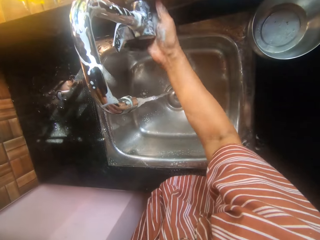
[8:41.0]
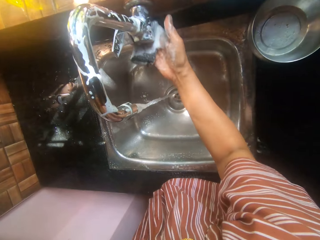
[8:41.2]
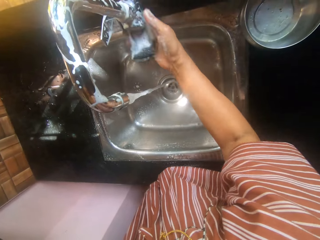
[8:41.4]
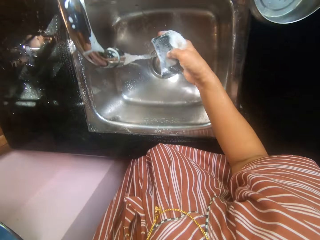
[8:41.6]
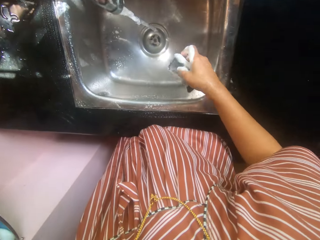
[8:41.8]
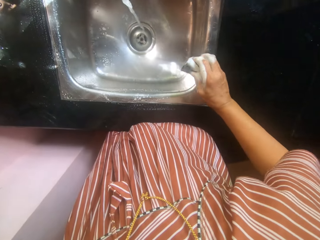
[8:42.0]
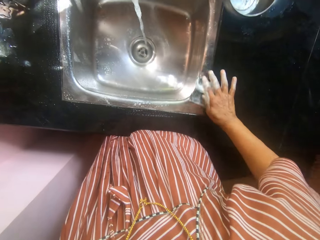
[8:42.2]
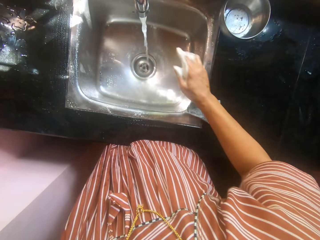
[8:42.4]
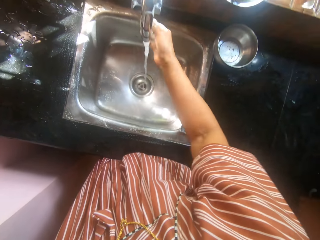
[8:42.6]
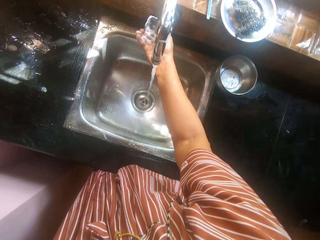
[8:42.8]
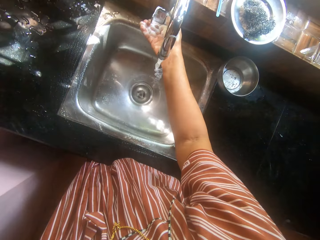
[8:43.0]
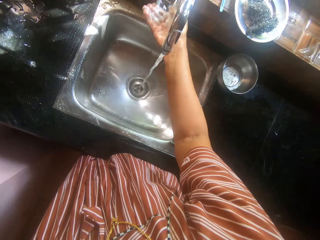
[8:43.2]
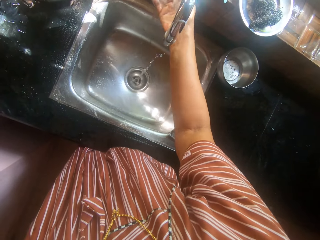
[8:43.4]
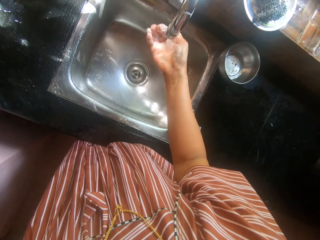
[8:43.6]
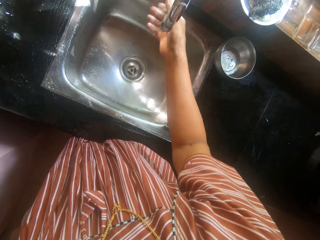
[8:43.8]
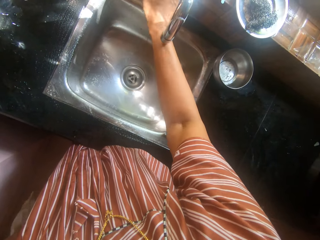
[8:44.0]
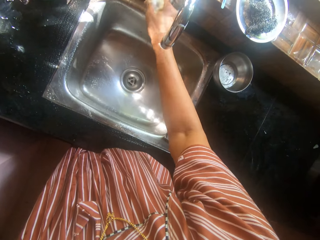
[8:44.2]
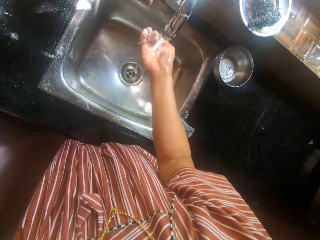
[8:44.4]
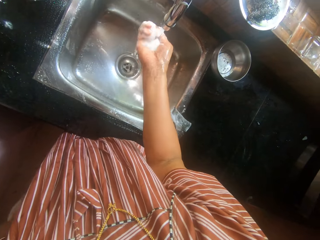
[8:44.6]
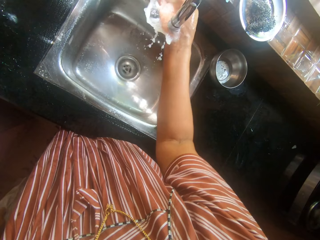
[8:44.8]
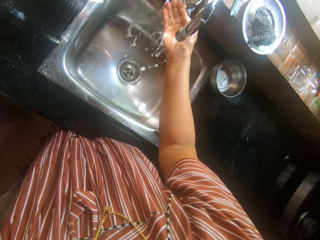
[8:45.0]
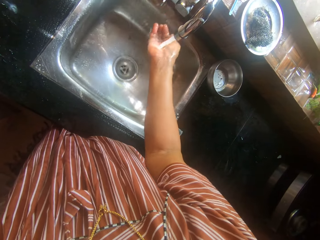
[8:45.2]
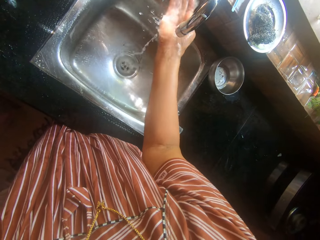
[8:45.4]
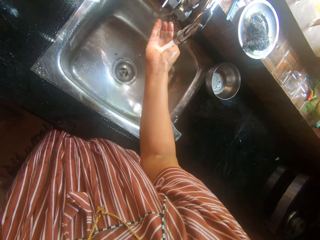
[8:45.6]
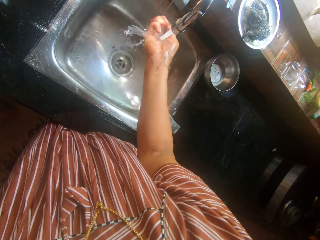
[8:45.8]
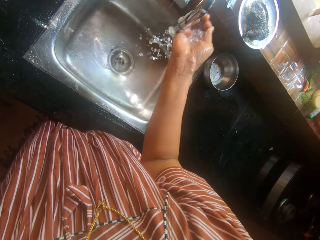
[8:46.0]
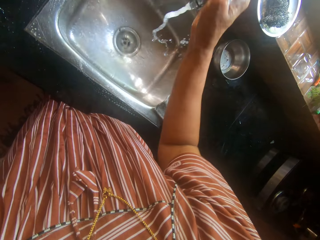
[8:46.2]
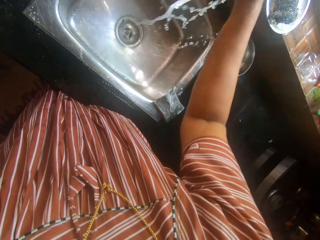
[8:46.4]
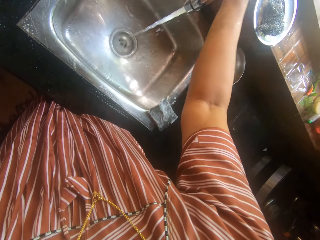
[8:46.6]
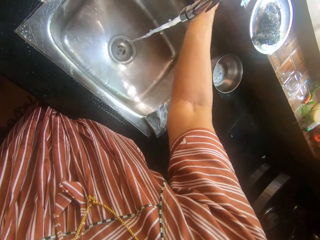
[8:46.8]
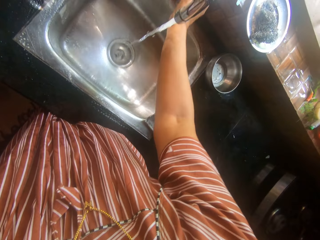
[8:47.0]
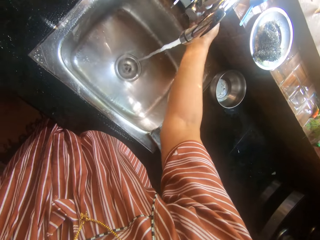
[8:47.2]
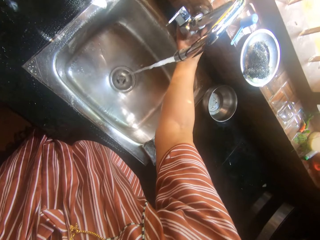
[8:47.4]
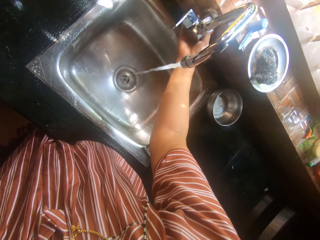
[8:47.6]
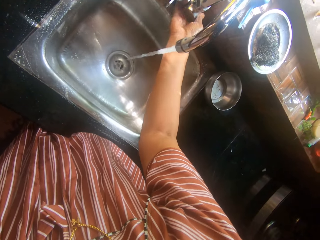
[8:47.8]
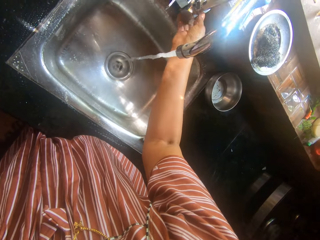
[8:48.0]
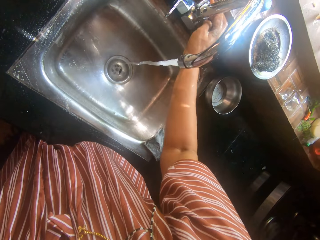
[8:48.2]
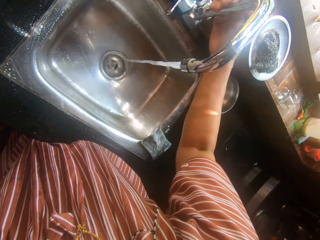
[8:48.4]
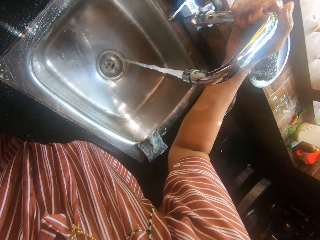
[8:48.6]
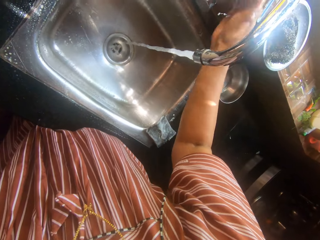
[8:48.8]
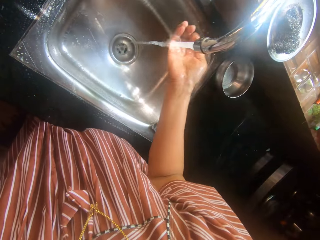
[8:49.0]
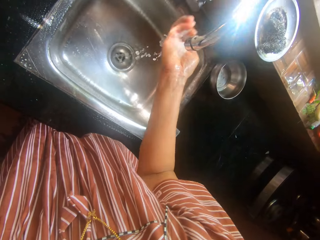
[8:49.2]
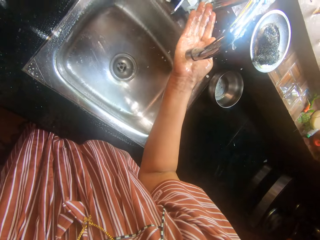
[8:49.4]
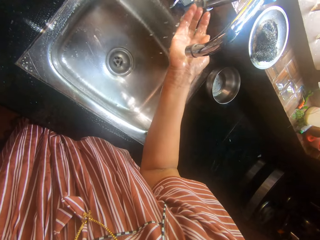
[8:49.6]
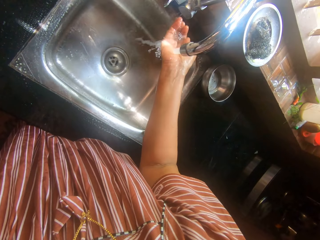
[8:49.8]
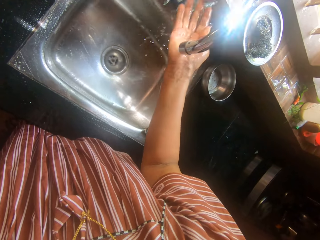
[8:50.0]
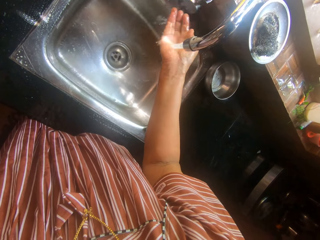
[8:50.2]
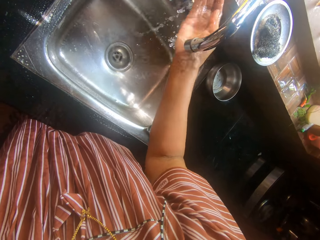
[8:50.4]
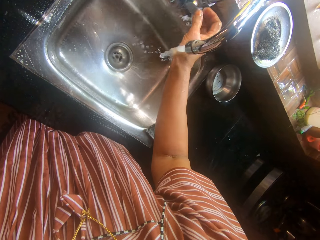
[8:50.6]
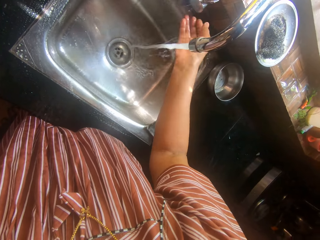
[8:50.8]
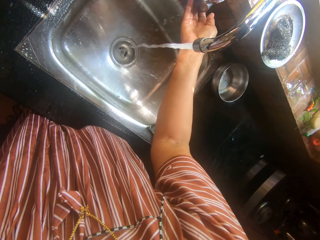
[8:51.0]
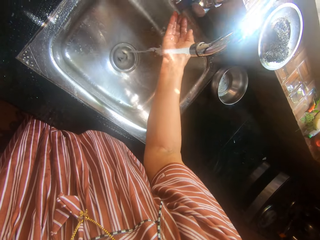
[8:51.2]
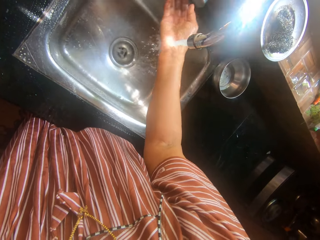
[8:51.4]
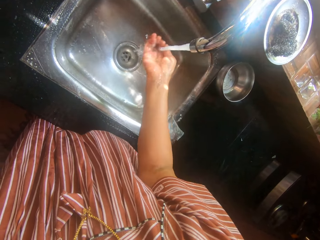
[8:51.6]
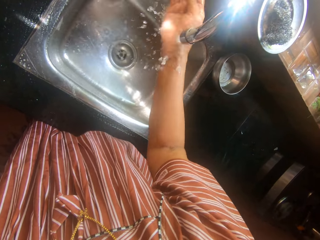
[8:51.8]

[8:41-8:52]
The camera wearer closes the tap by its handle on the sink with her right hand. She opens the tap by its handle on the sink with her right hand. She rinses the sink with her right hand.

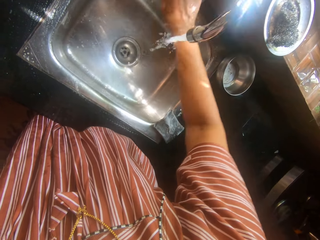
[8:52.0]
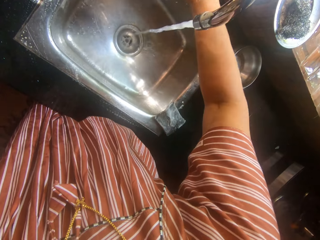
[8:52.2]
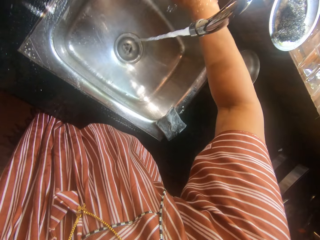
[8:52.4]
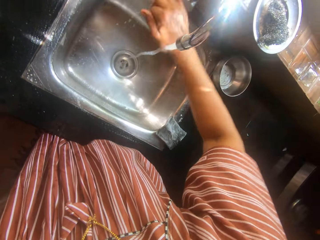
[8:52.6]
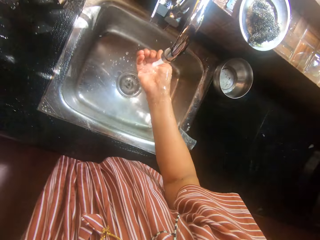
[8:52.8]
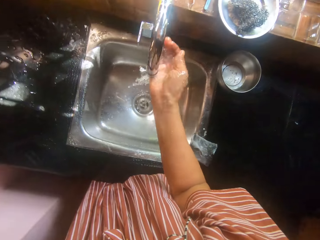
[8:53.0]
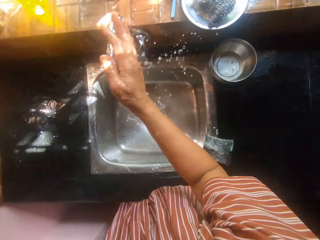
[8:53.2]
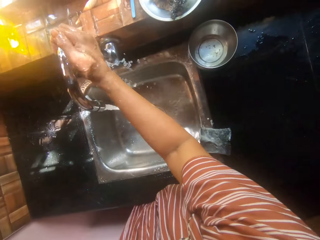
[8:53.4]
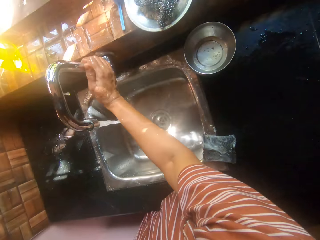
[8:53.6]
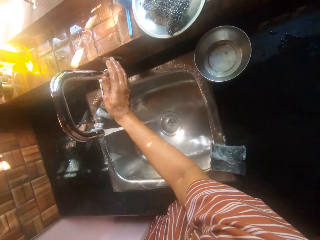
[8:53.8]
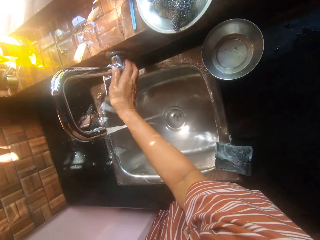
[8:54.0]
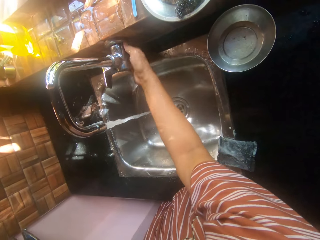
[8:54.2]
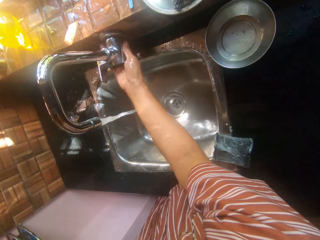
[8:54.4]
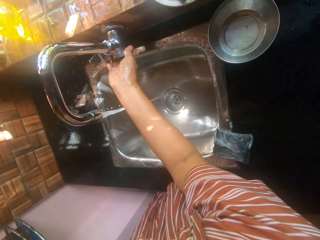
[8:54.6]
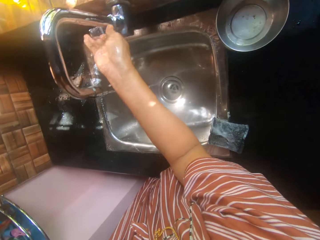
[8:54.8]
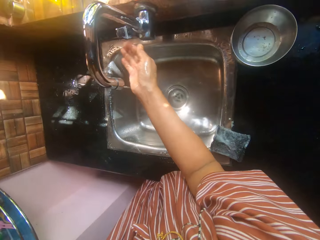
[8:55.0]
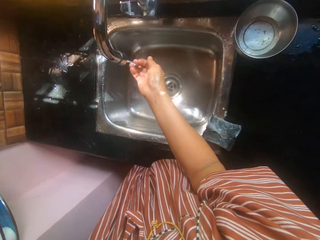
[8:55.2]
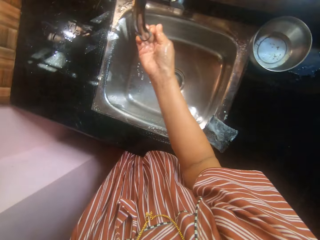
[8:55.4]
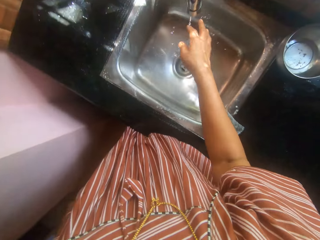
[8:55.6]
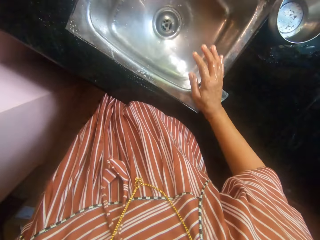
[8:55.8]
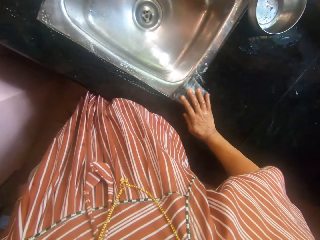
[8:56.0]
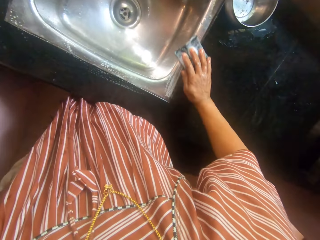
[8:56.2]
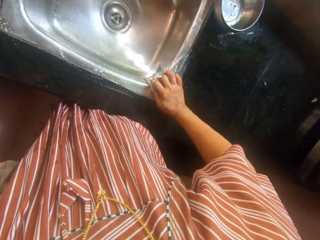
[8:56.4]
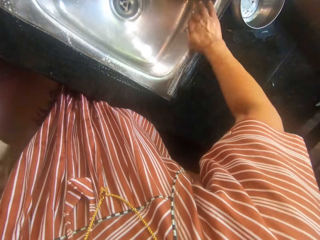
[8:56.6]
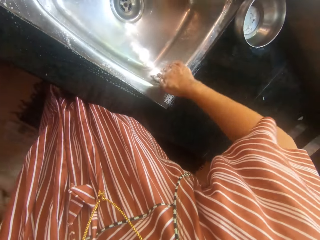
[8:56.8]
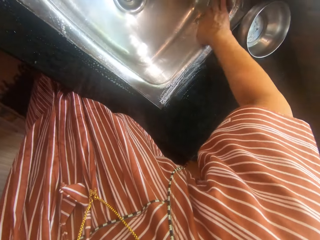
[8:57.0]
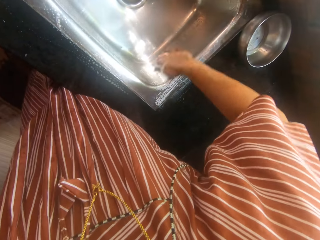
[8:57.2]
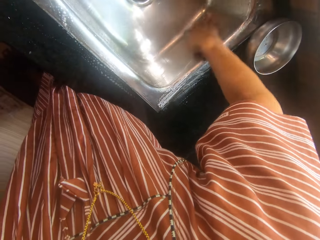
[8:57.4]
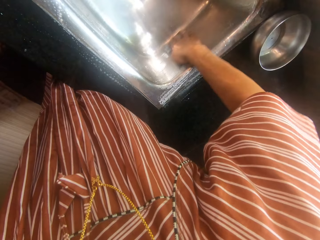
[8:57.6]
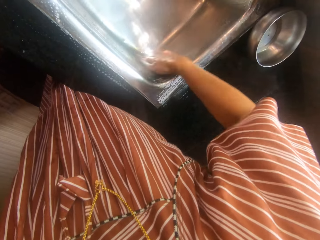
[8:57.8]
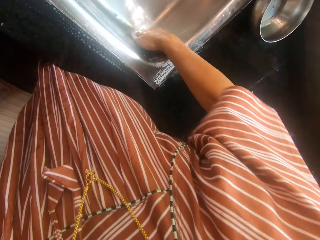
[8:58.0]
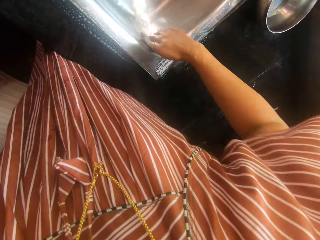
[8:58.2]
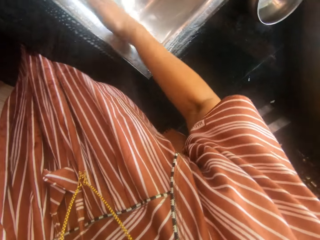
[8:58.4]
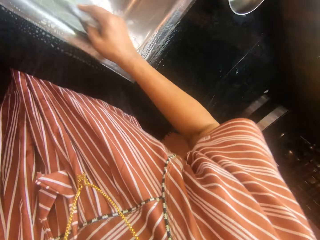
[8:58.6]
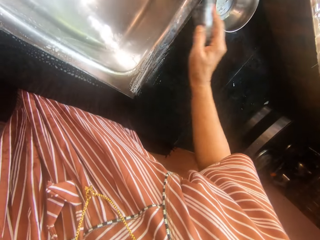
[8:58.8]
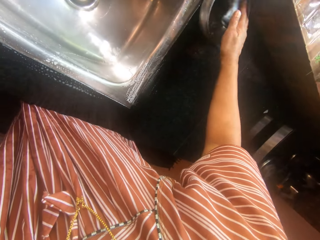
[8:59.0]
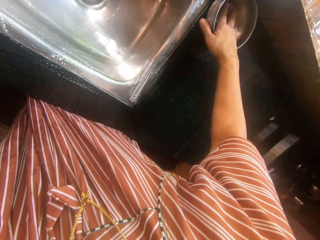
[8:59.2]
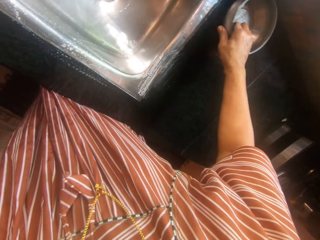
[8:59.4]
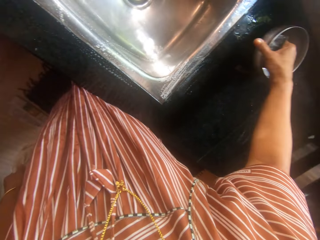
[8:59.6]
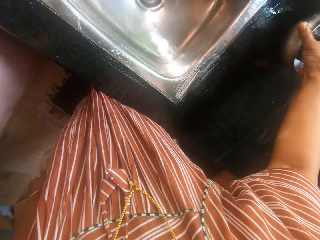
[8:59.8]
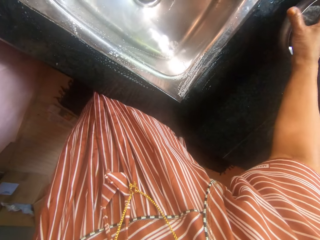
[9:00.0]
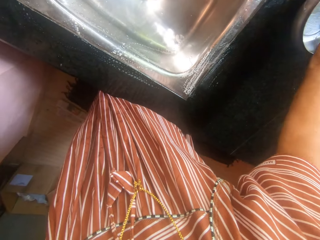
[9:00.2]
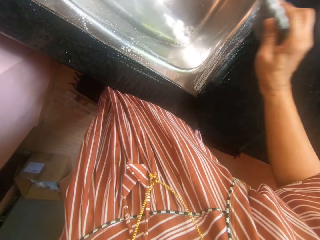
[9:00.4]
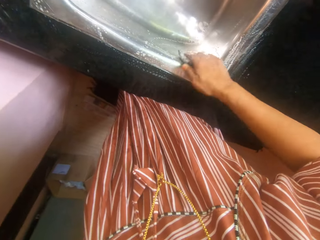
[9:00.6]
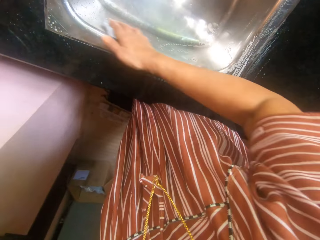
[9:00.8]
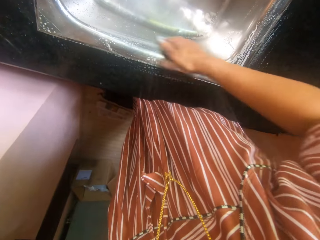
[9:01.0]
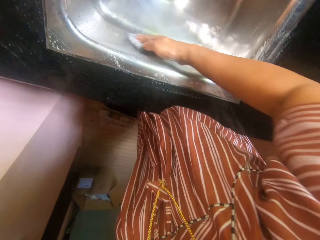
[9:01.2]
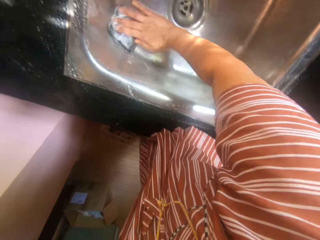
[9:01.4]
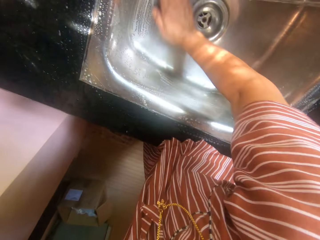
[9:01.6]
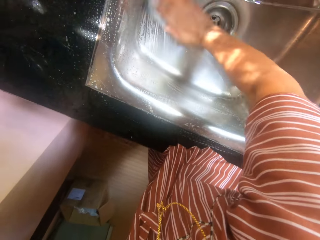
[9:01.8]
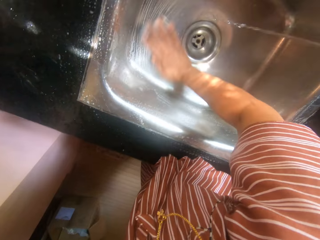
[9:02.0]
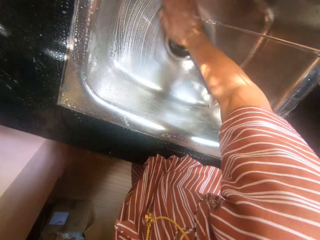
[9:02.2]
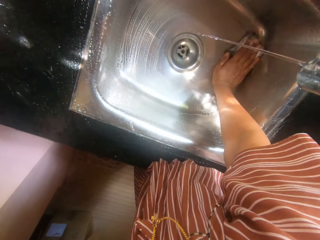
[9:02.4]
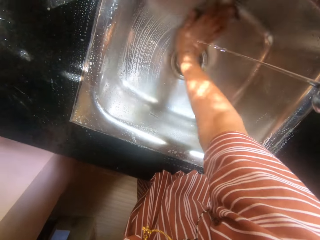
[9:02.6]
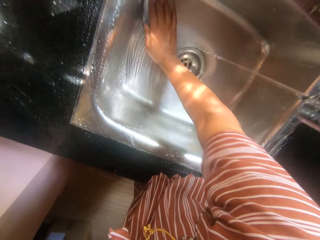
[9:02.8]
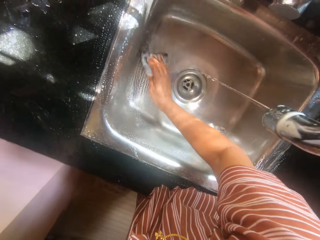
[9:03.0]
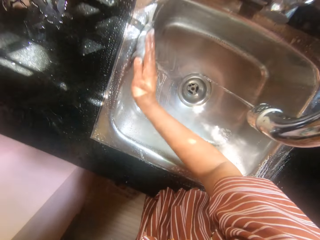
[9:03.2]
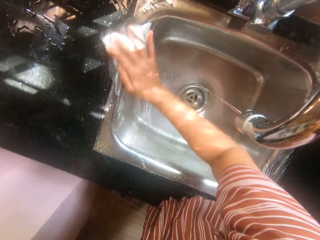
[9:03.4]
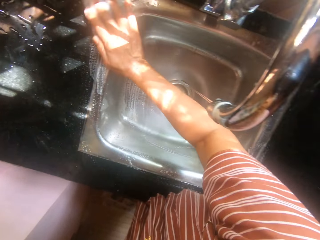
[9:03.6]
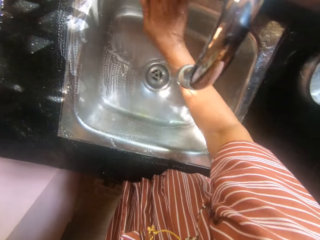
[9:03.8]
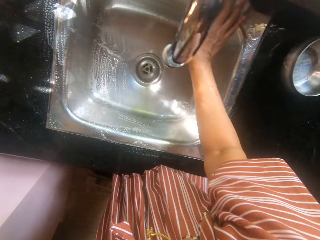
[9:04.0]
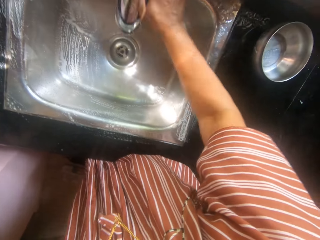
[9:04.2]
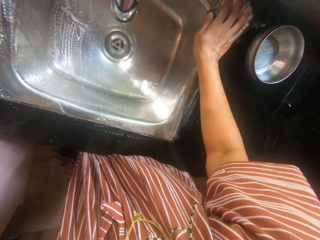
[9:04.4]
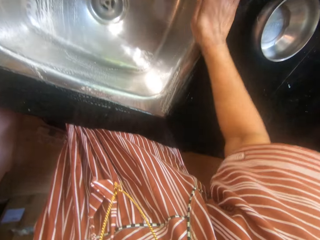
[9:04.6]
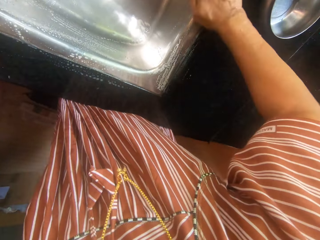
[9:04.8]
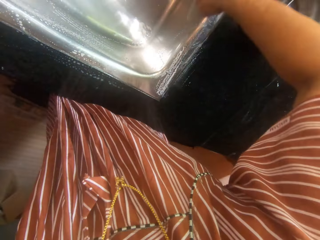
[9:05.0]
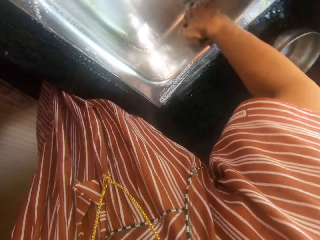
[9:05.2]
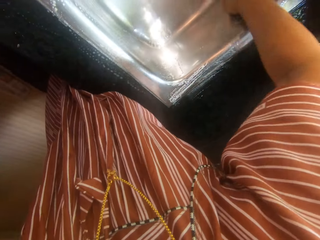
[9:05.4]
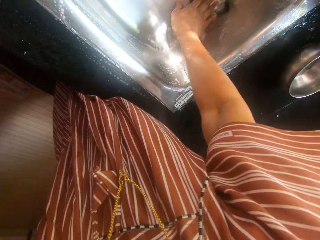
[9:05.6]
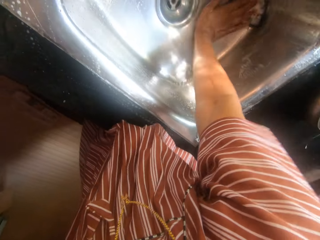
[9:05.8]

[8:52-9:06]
The camera wearer closes the tap by its handle on the sink with her right hand. She washes the sink with the sponge in her right hand. She picks up soap from the bowl. She dips the sponge in her right hand in a stainless plate on the sink. She washes the sink with the sponge in her right hand.
